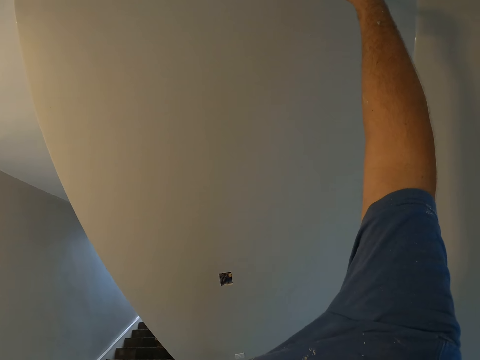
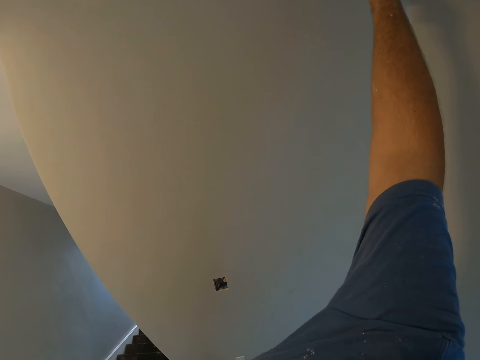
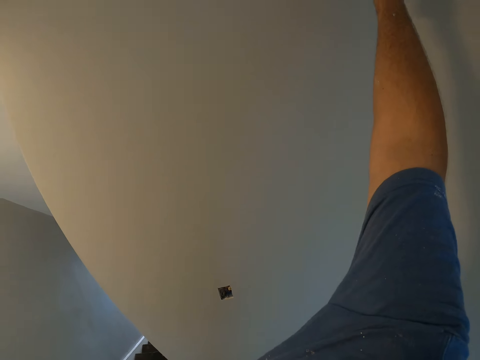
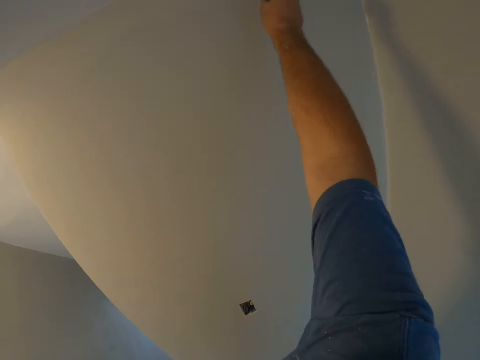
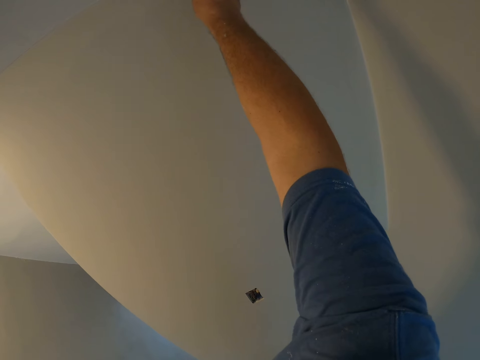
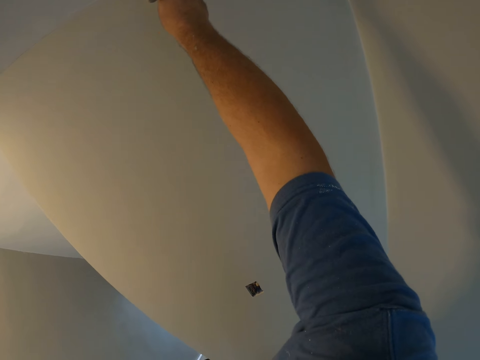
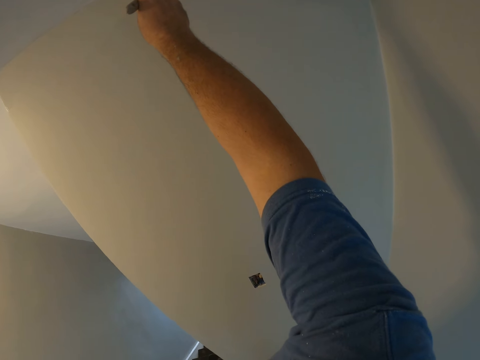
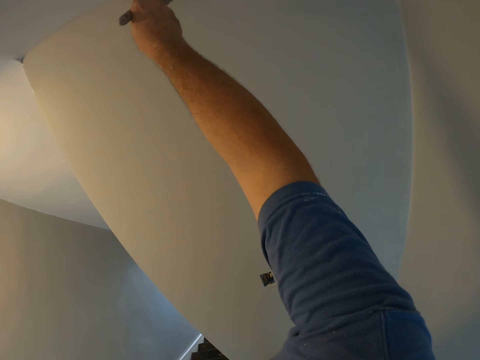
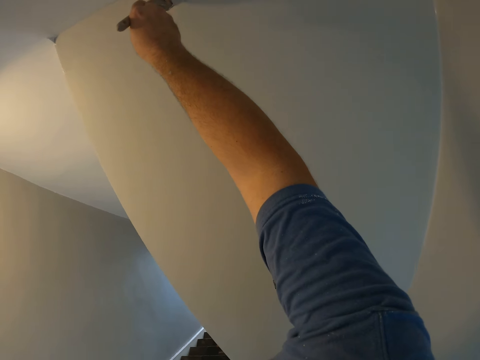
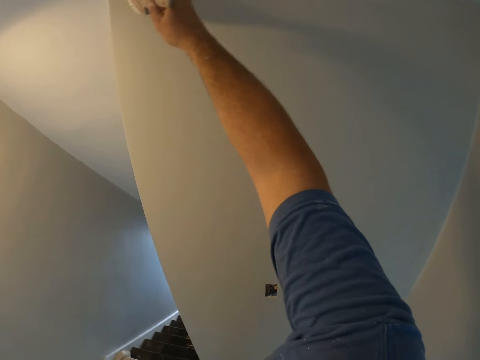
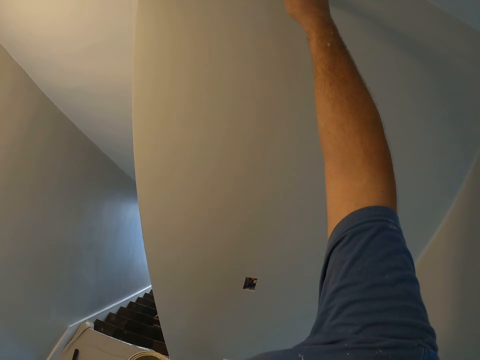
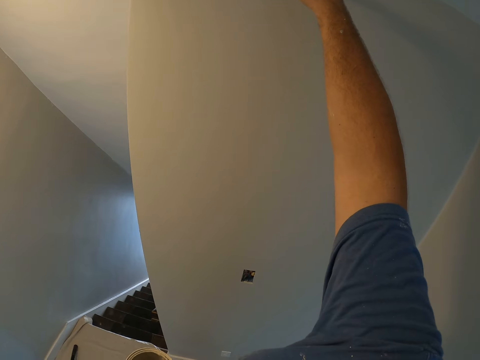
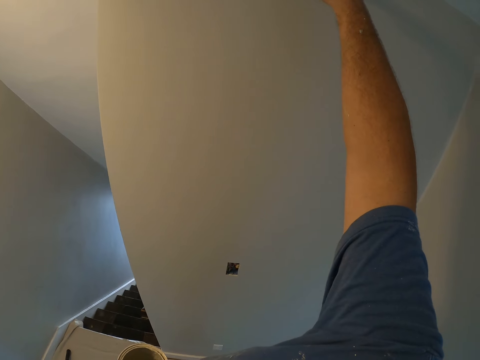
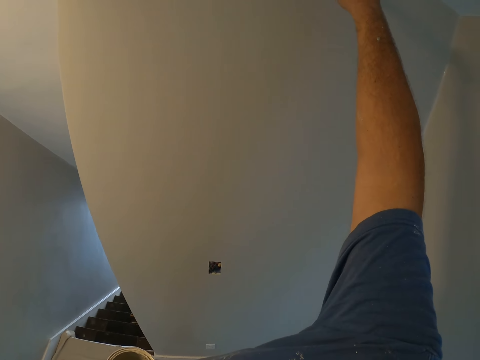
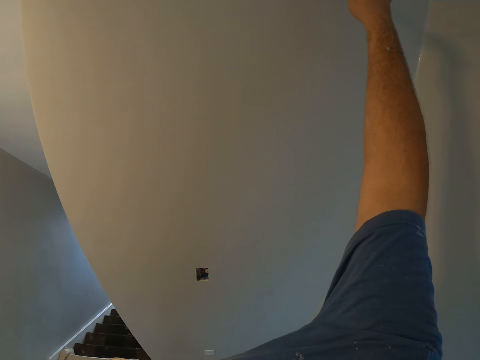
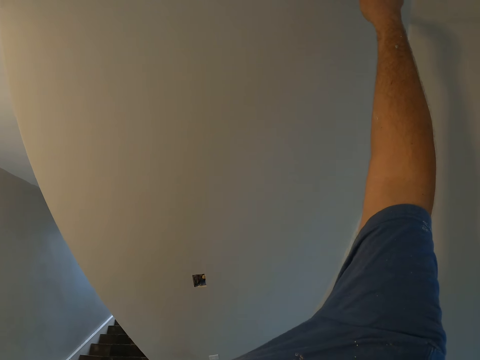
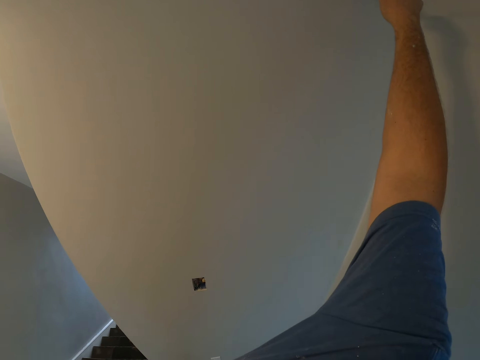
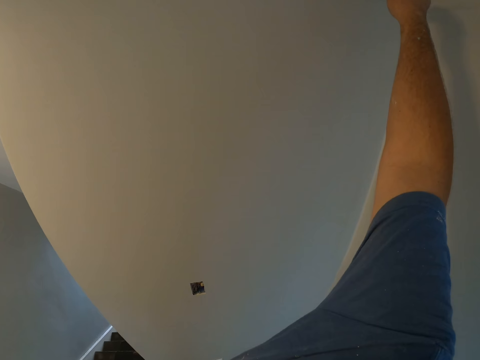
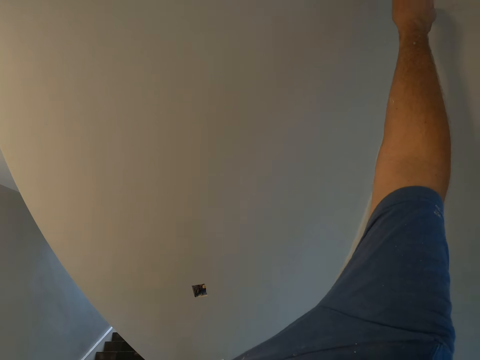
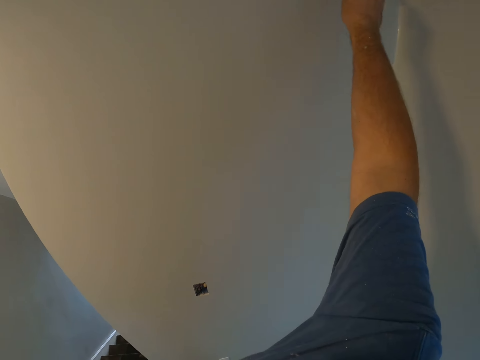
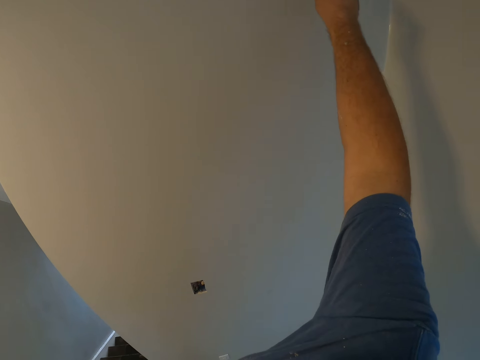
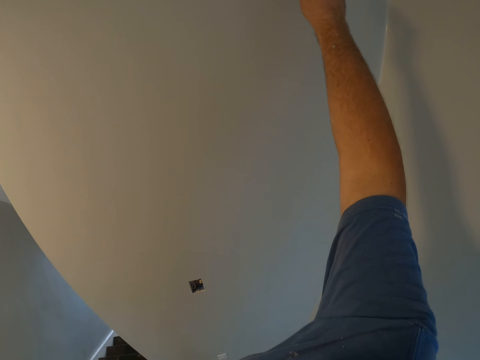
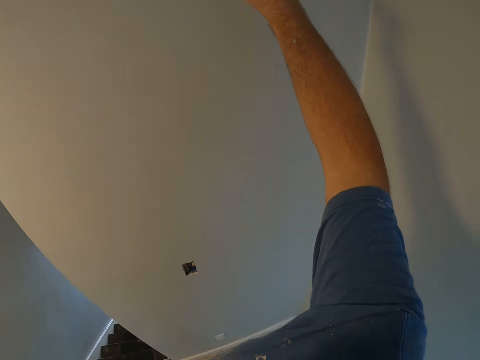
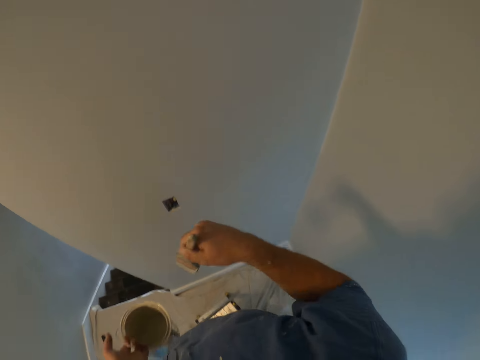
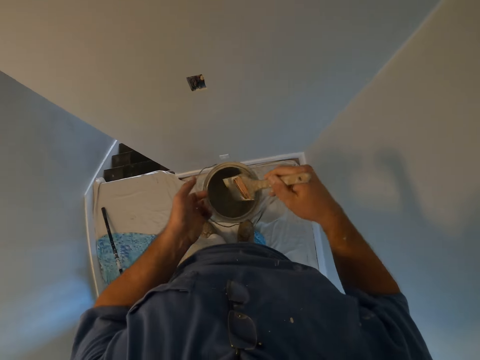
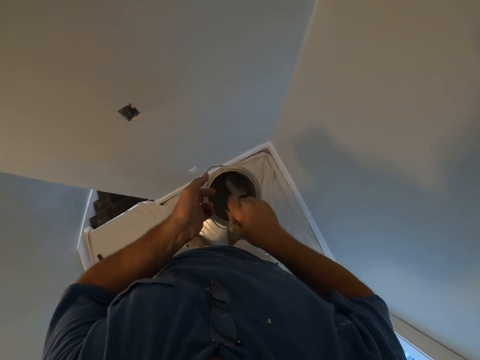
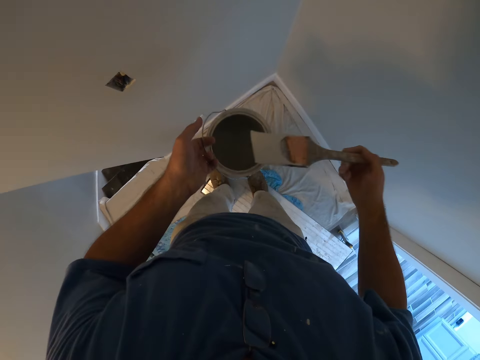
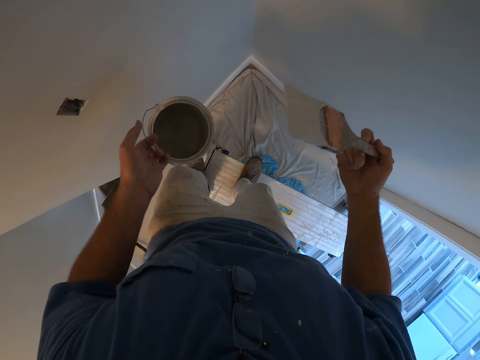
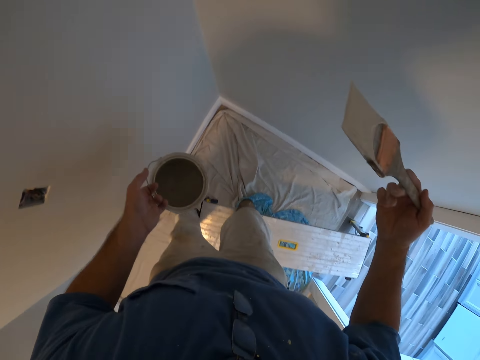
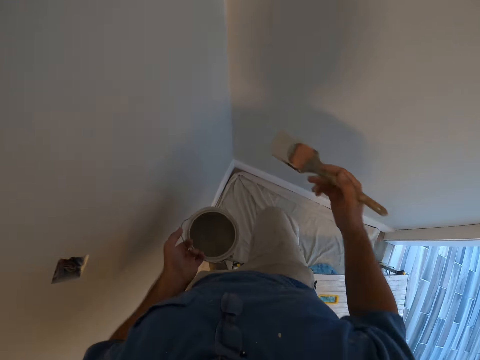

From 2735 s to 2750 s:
The camera wearer gets more paint from the paint container.

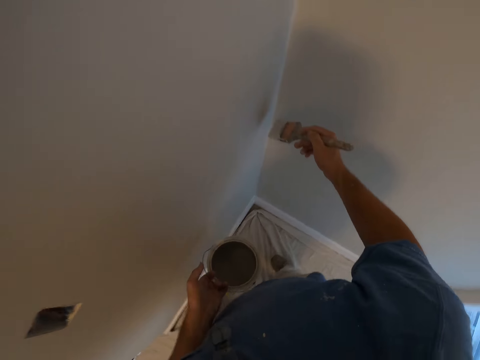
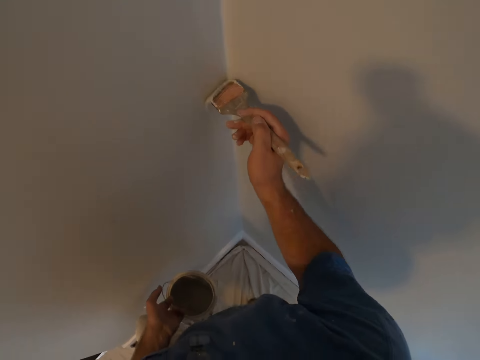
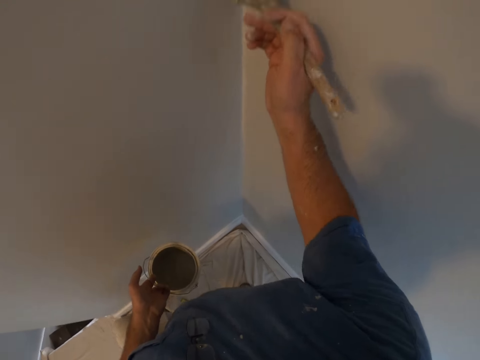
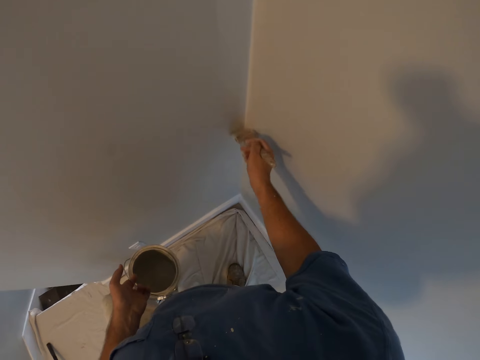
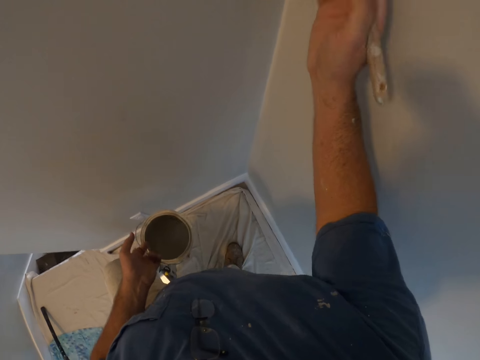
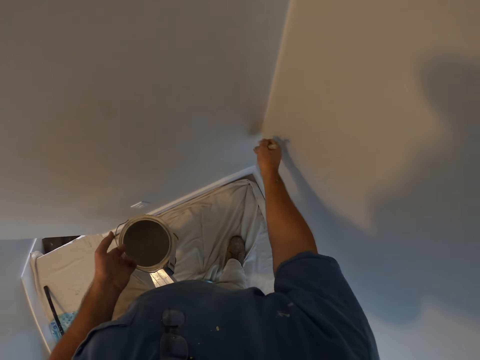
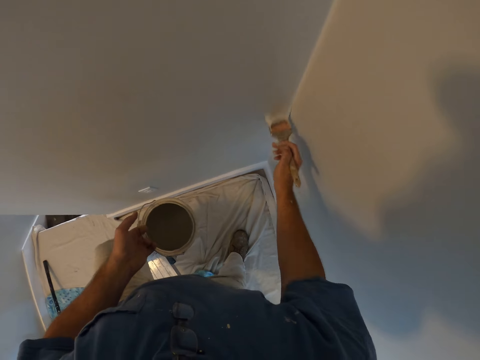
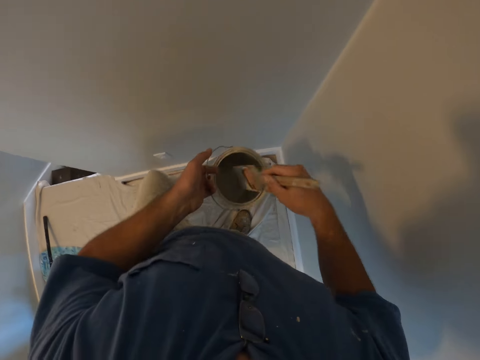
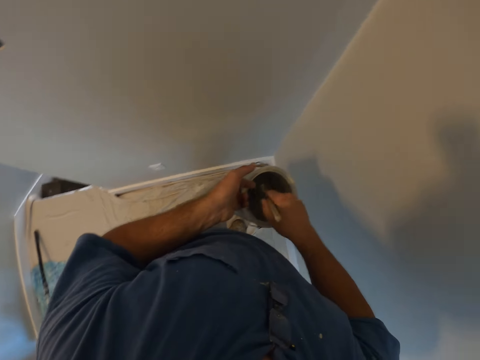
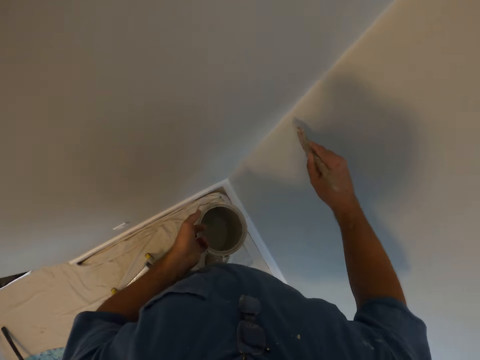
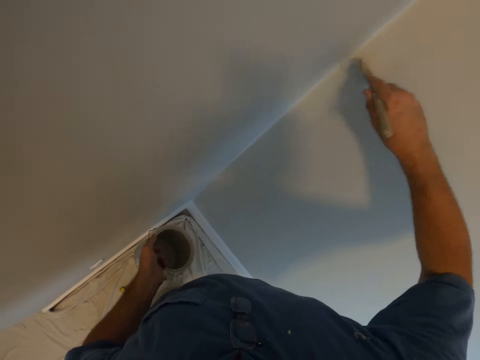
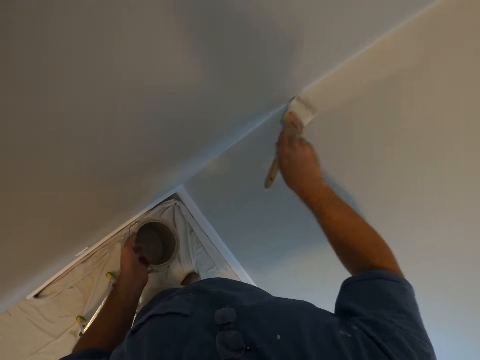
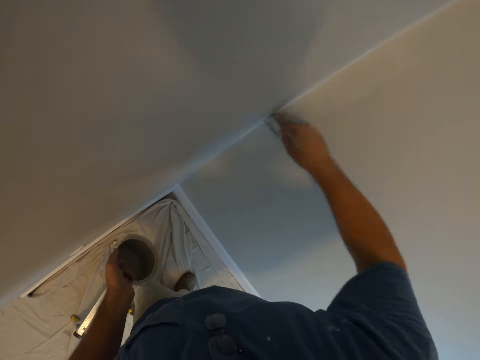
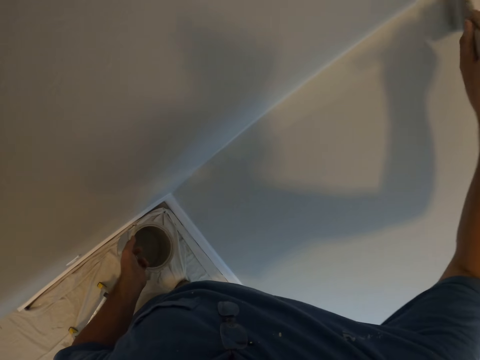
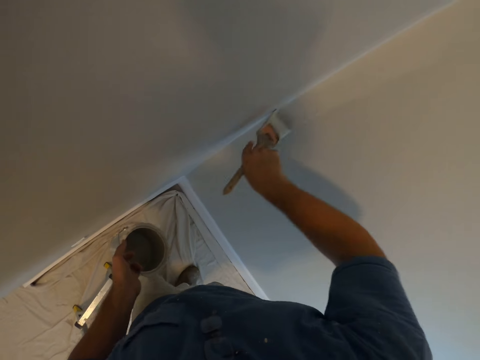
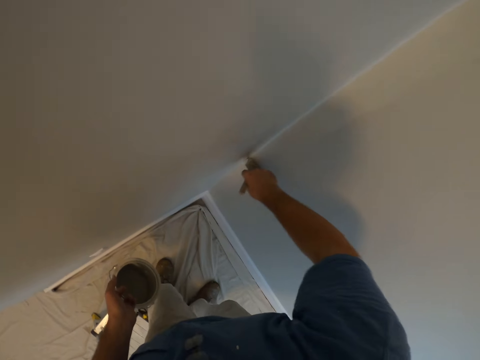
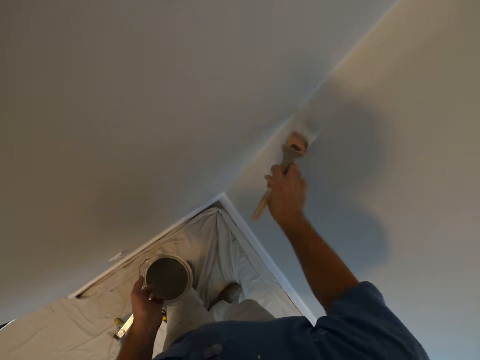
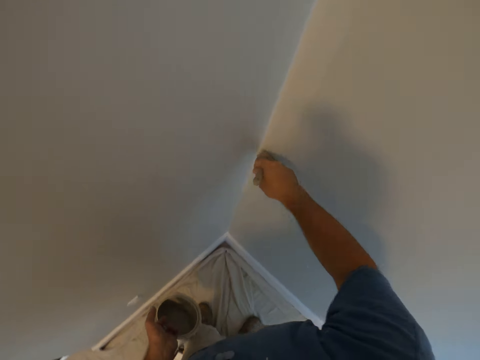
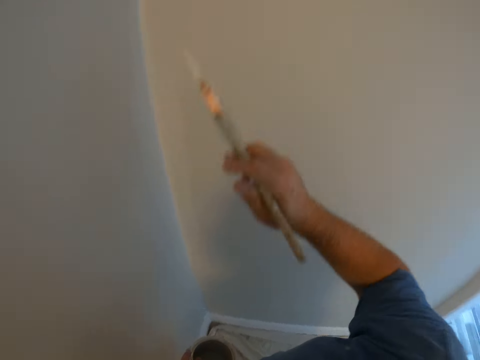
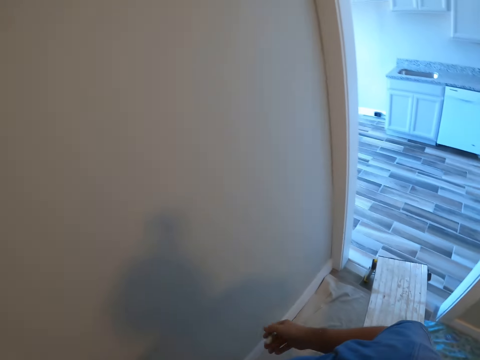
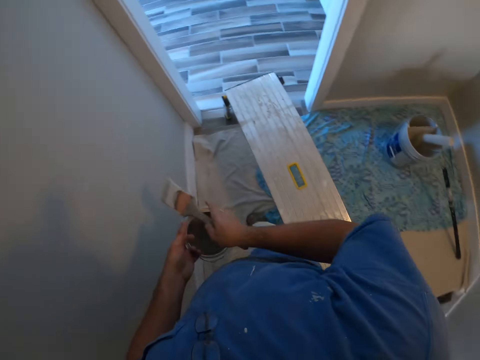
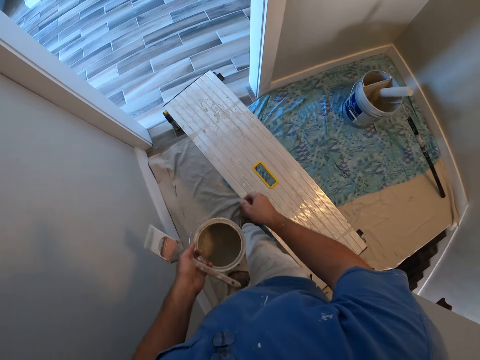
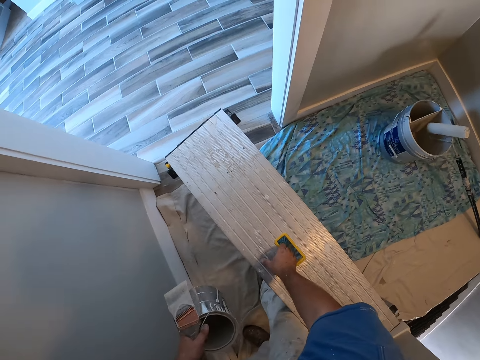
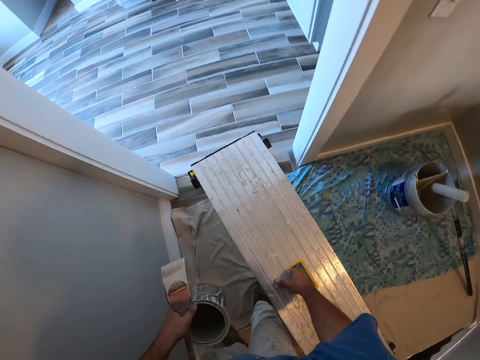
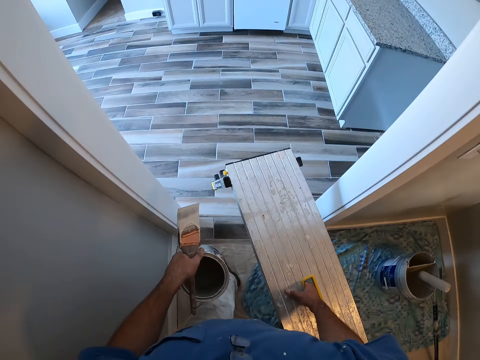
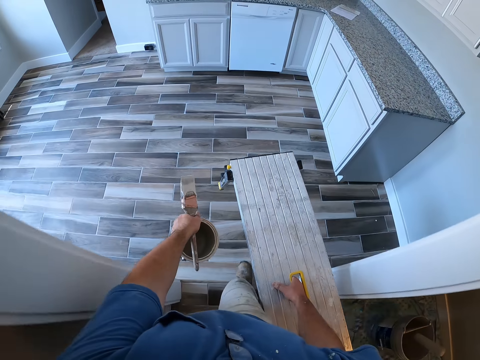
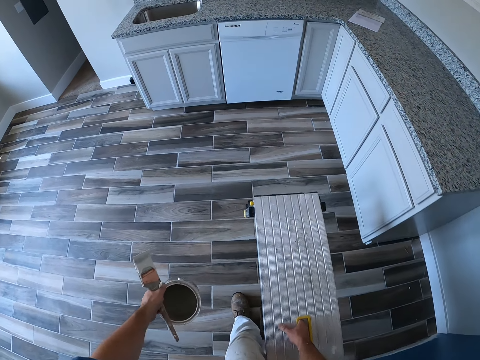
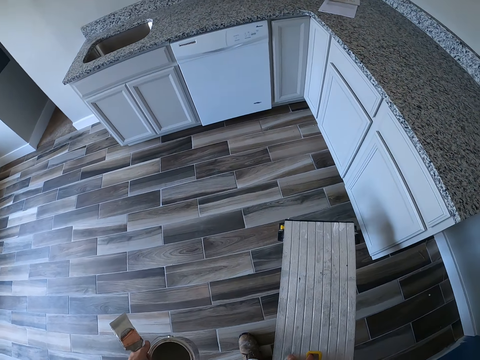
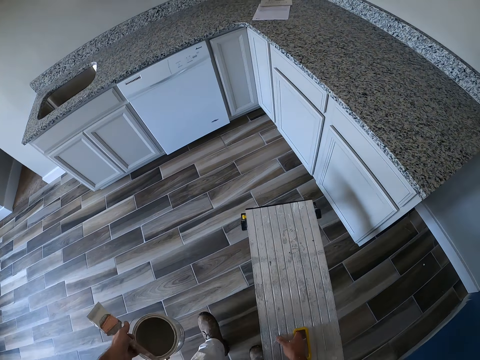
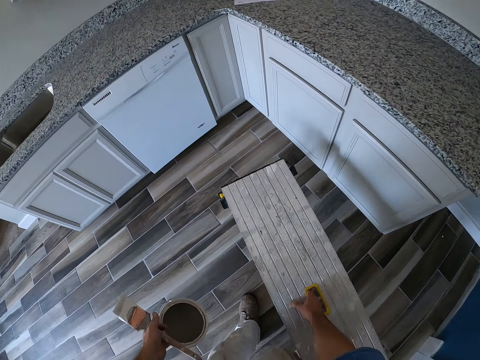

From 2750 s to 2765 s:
The camera wearer gets down from the bench. He paints the wall of the room with the paint brush. He dips the brush in paint. He gets down from the bench. He paints the wall of the room with the paint brush. He walks around the room. He holds the paint brush with his left hand. He picks up the bench. He carries the bench into another room. He walks around the room.
